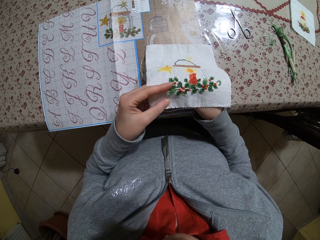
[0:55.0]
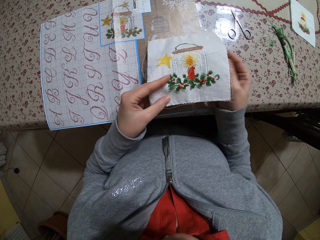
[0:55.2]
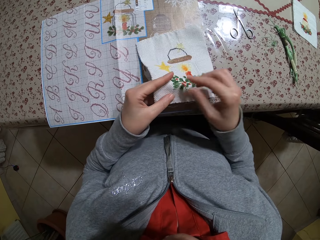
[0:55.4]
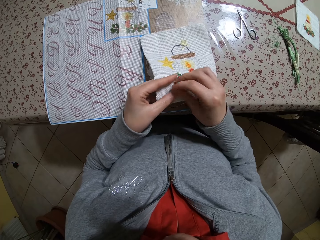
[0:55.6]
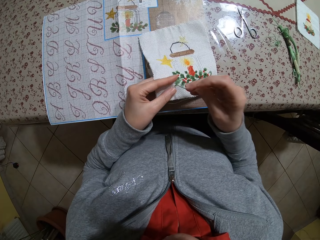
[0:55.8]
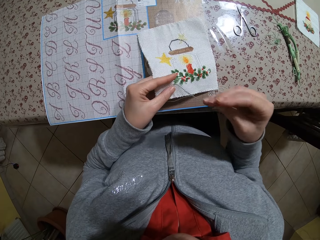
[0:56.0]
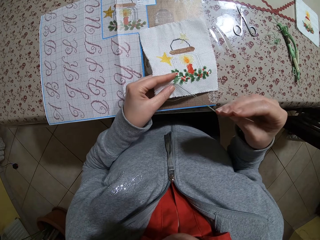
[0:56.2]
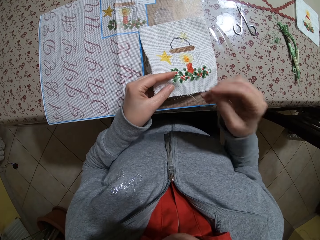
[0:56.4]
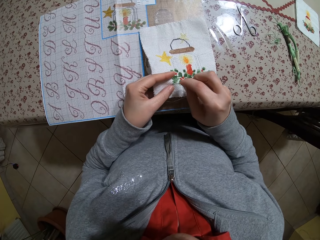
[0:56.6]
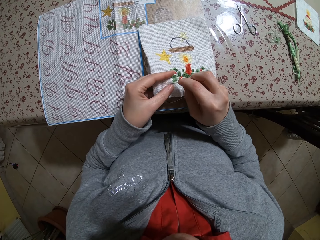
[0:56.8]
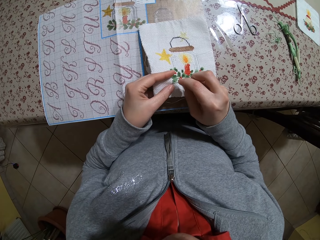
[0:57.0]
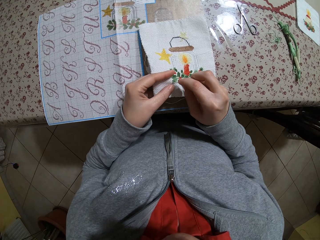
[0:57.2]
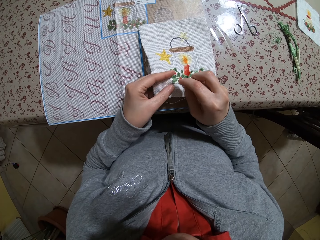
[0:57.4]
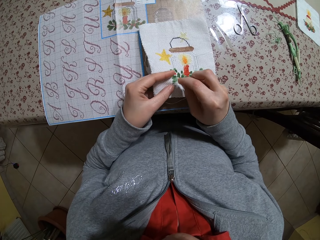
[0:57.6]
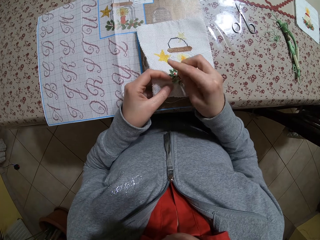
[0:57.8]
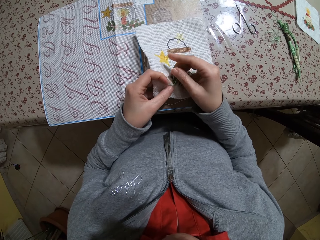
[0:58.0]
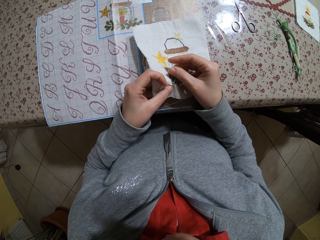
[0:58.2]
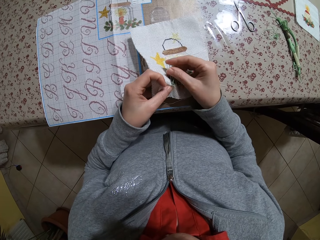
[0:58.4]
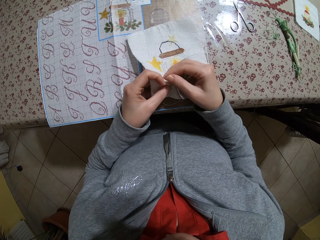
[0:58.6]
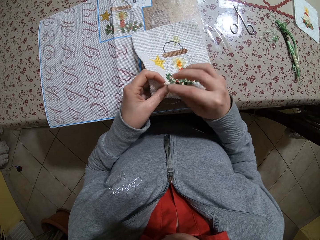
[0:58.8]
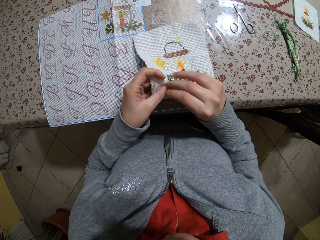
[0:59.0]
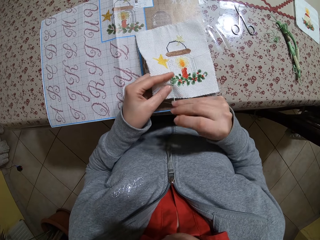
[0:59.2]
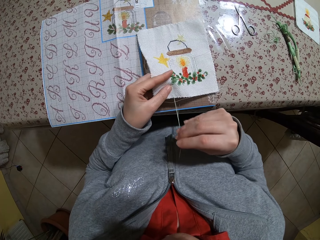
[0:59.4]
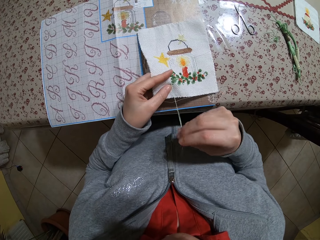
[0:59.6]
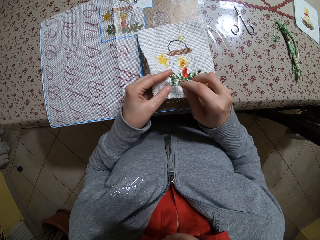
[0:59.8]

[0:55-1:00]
The camera wearer sews the cloth.

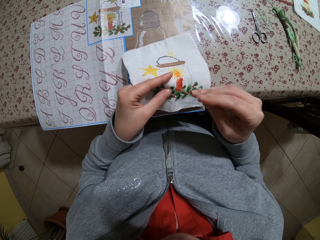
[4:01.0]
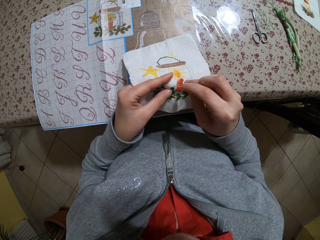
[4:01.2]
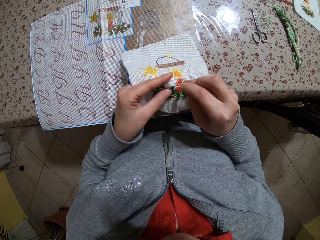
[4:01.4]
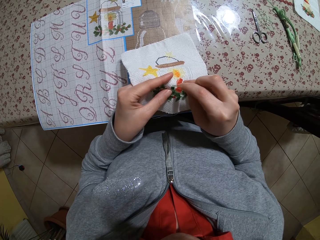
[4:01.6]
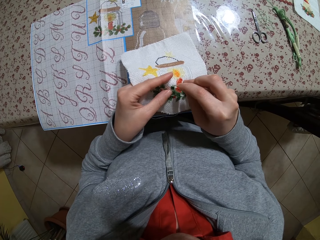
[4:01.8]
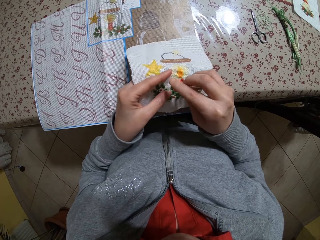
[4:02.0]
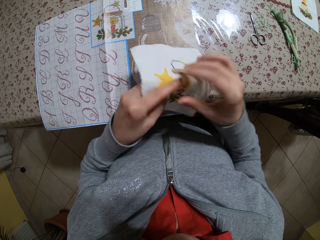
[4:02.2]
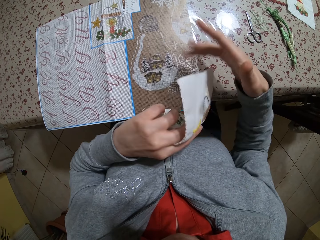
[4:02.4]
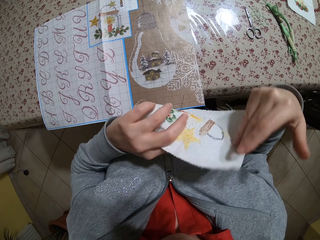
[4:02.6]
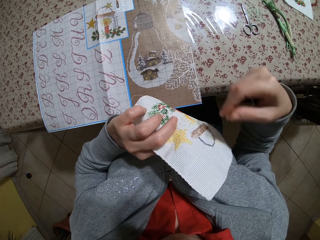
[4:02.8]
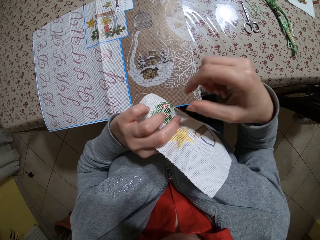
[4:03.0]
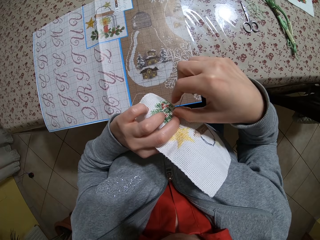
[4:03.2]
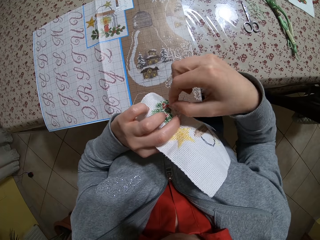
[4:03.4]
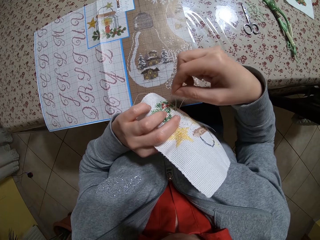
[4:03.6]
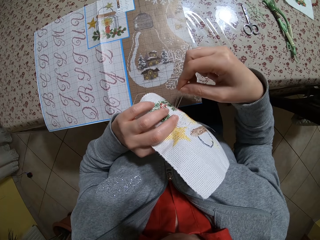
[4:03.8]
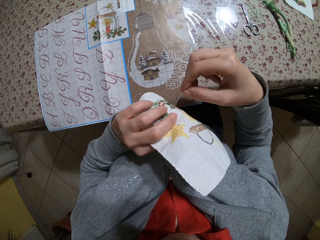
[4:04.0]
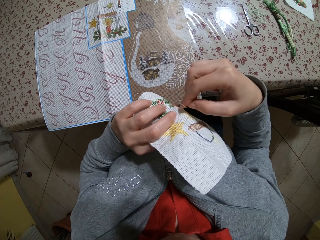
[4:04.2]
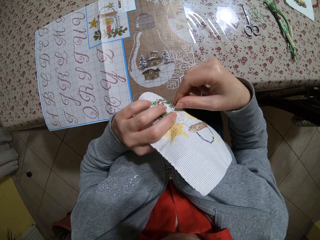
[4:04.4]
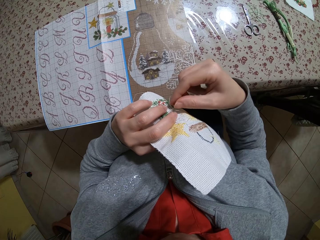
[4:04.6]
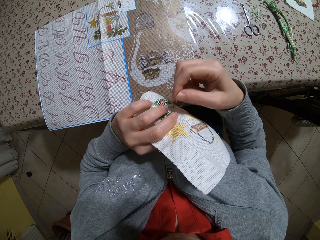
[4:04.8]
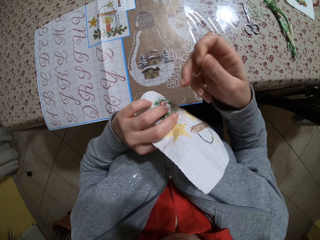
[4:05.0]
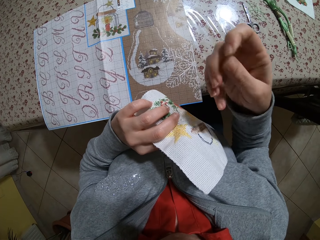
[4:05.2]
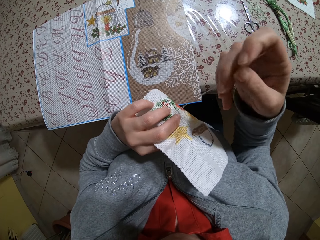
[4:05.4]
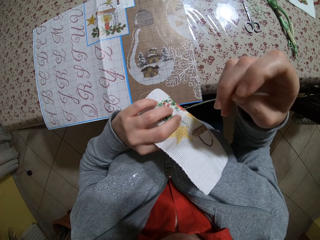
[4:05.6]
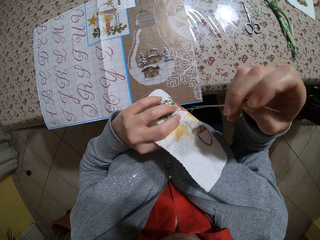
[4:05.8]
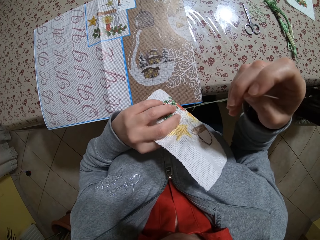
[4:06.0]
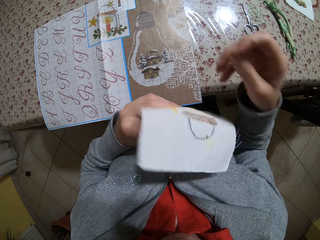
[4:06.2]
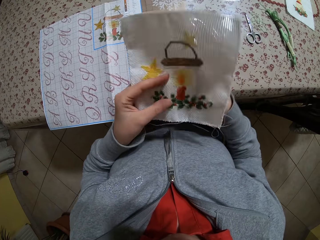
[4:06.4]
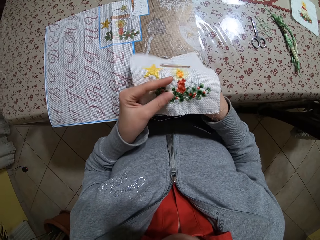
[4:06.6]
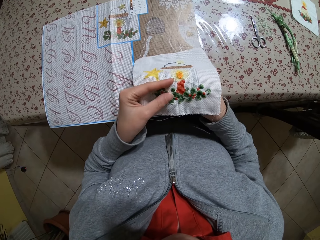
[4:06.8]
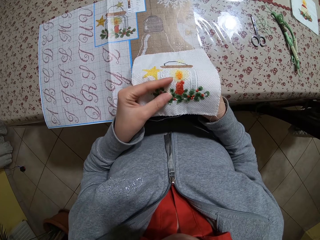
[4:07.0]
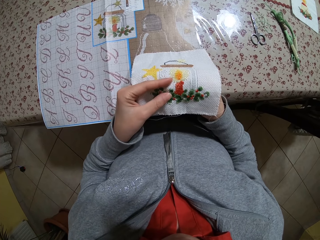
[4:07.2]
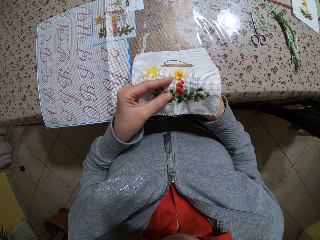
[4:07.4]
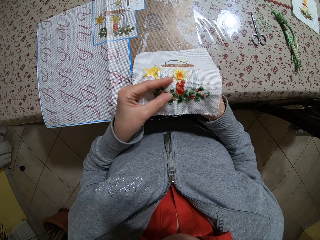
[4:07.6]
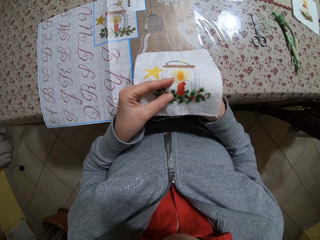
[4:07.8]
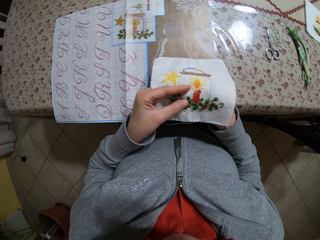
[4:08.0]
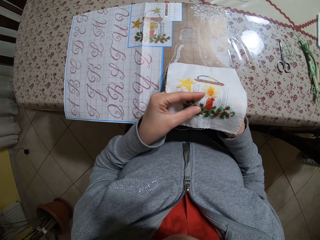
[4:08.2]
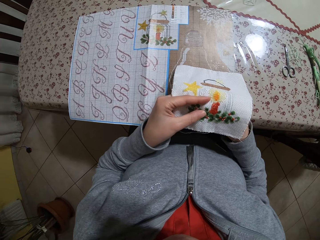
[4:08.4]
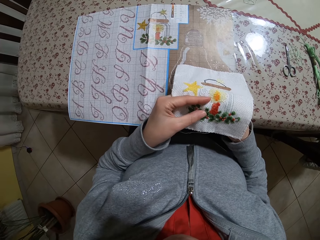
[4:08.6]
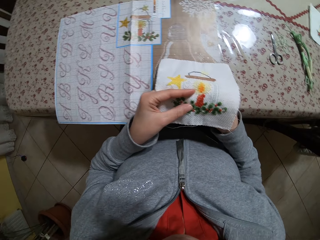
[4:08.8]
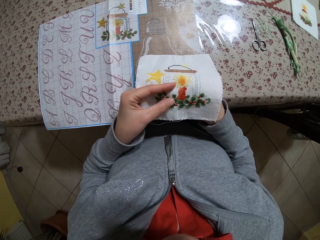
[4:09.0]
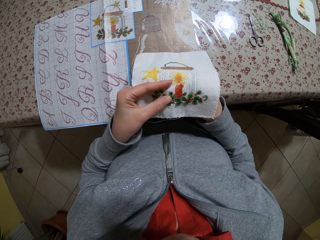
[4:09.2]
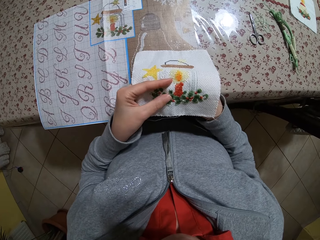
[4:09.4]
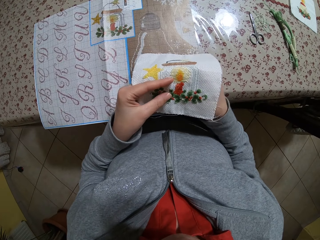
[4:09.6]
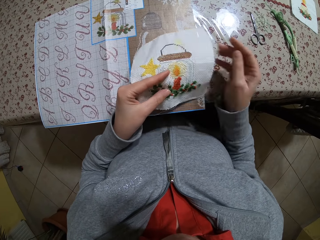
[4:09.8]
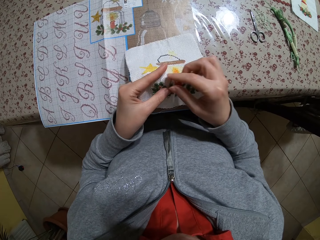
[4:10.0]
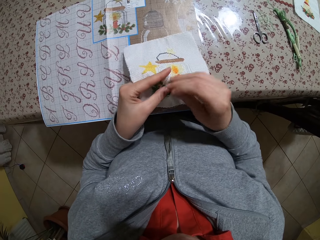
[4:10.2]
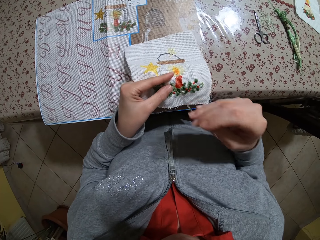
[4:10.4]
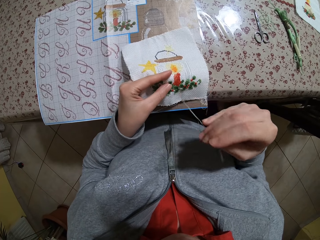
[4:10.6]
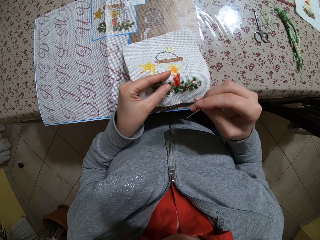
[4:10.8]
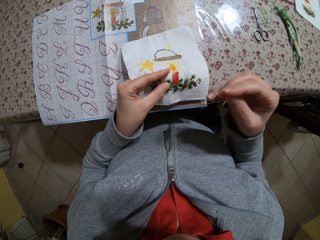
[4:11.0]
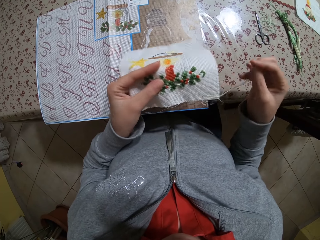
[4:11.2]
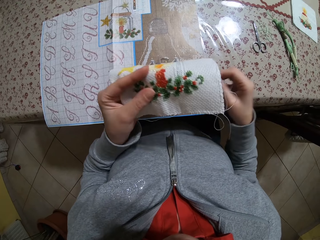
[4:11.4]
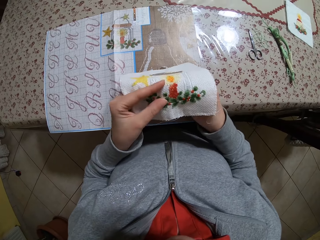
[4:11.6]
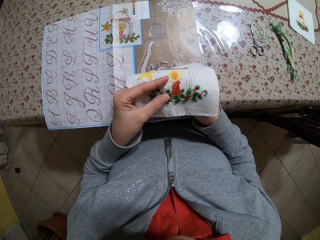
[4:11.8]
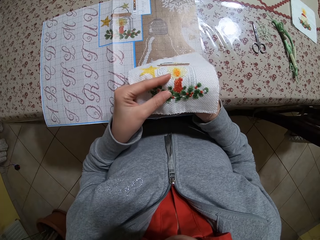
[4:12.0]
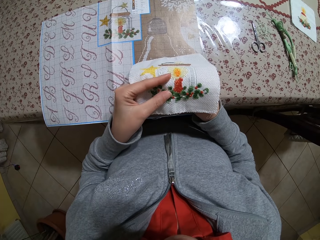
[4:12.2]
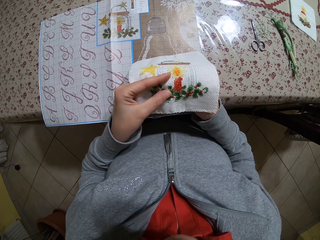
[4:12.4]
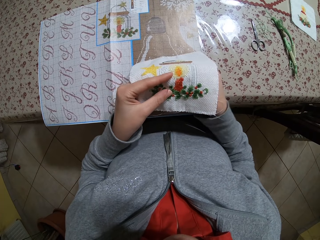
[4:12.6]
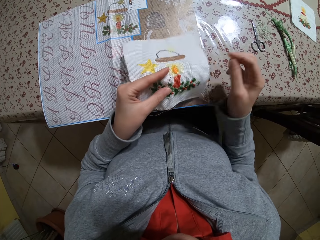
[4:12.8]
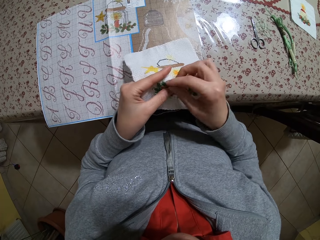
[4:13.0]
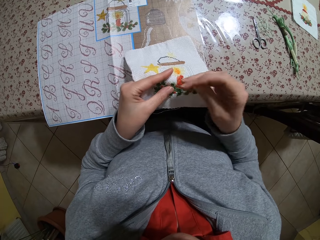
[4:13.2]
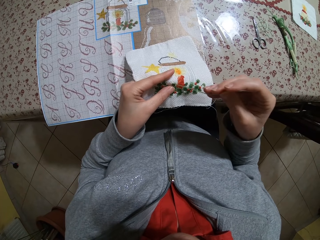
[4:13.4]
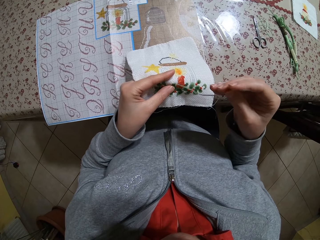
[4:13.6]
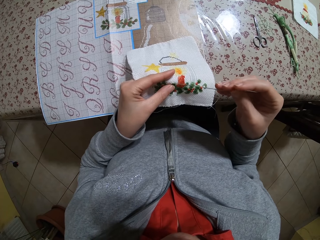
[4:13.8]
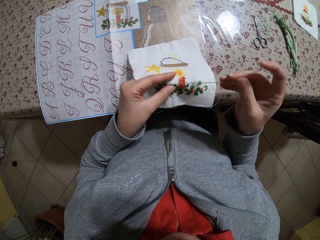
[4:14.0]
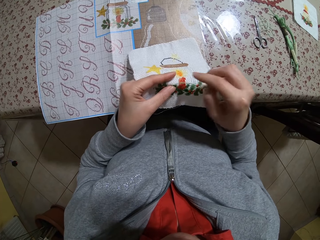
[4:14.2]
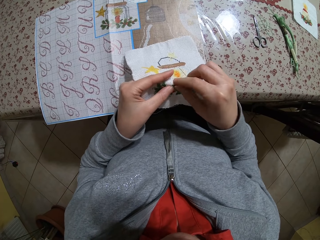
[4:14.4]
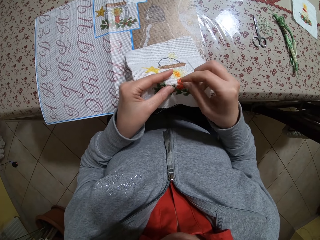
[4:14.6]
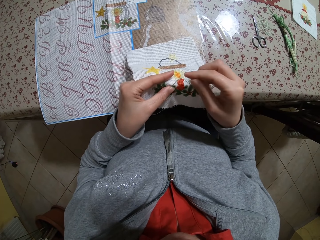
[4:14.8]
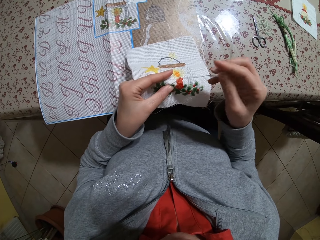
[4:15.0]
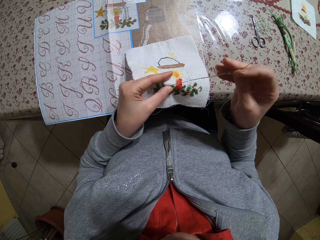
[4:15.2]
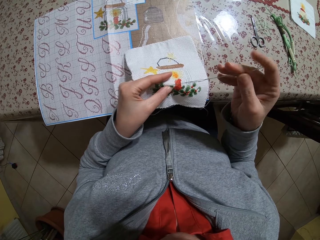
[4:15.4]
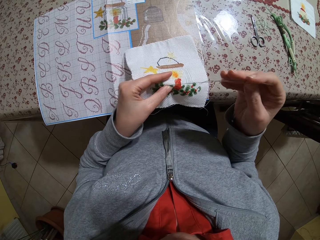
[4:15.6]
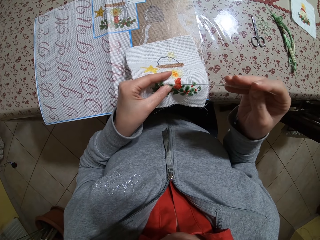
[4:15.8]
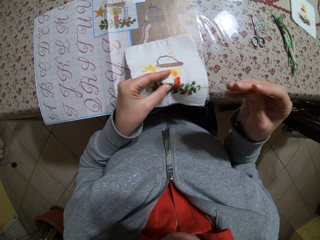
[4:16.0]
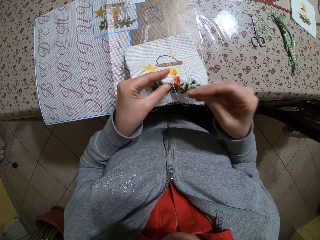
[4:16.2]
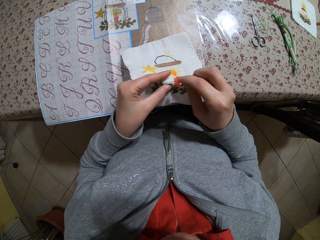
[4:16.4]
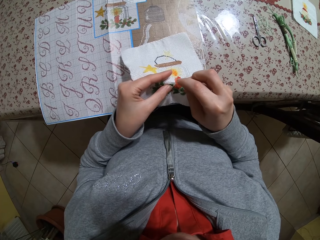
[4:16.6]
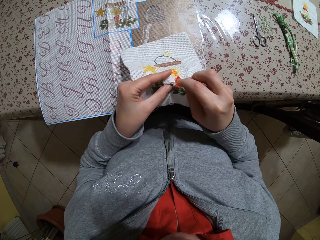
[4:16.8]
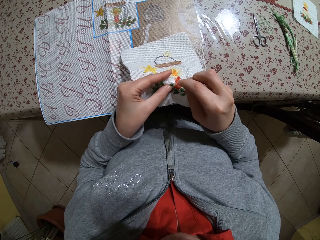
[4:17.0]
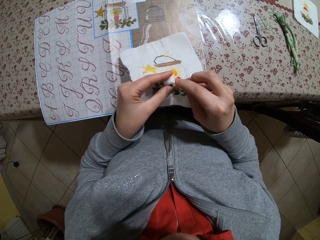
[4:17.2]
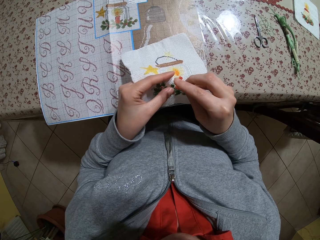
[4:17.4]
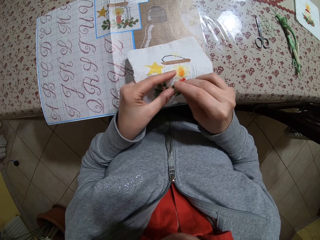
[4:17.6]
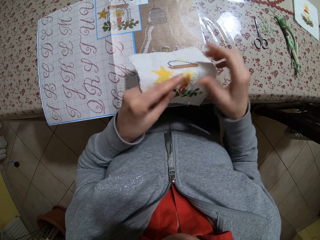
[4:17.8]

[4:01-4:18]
The camera wearer turns the cloth. They pull the thread on the cloth. They compare the design. They sew the cloth.
